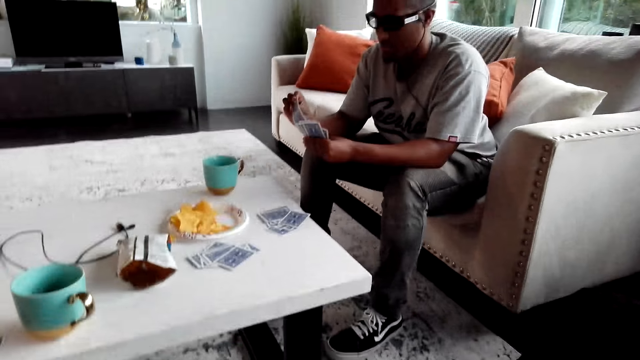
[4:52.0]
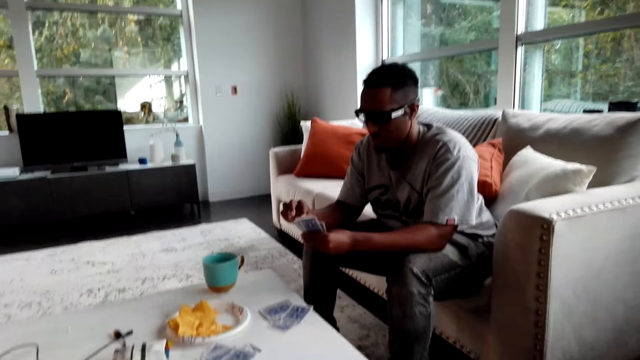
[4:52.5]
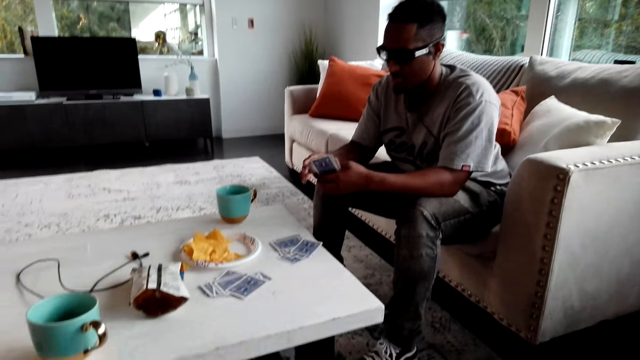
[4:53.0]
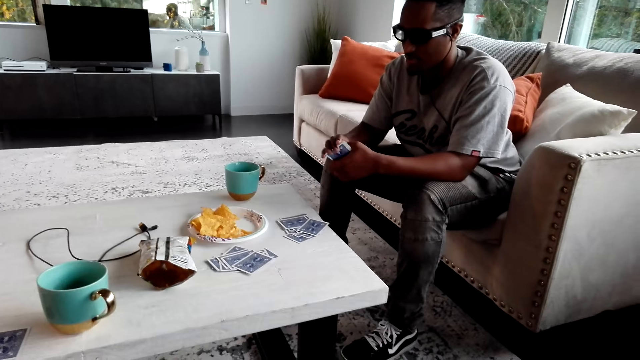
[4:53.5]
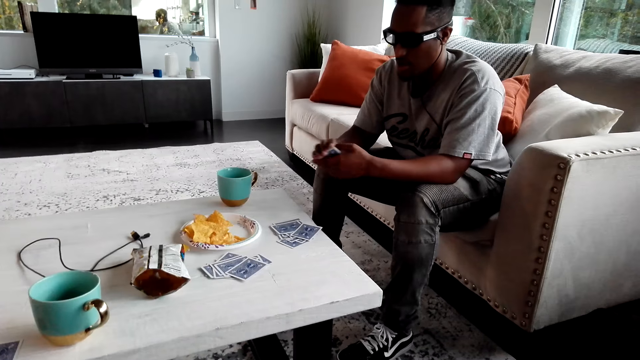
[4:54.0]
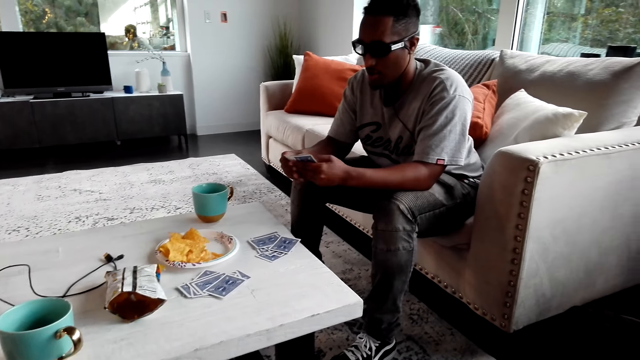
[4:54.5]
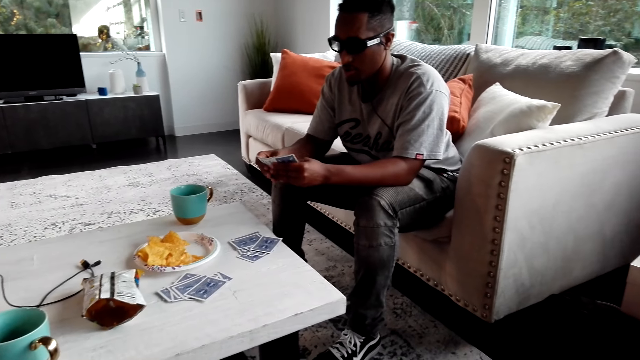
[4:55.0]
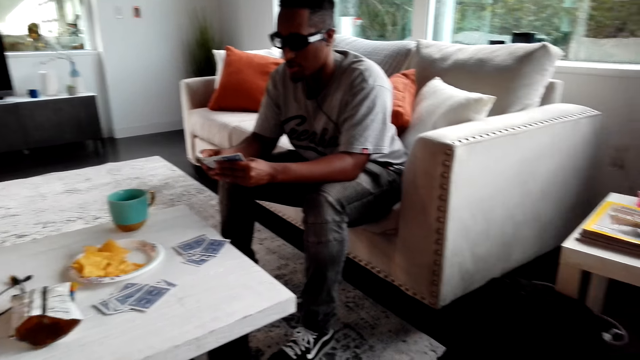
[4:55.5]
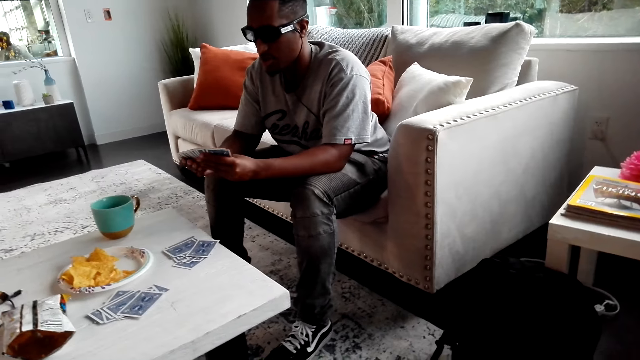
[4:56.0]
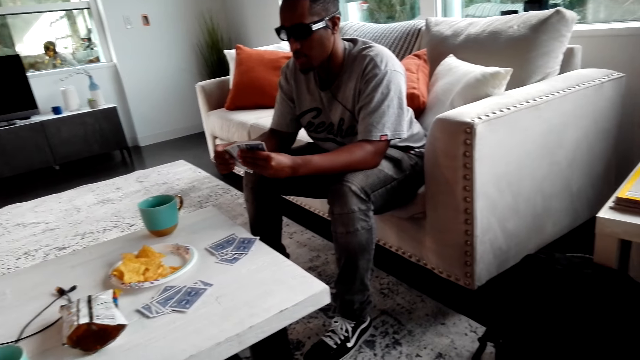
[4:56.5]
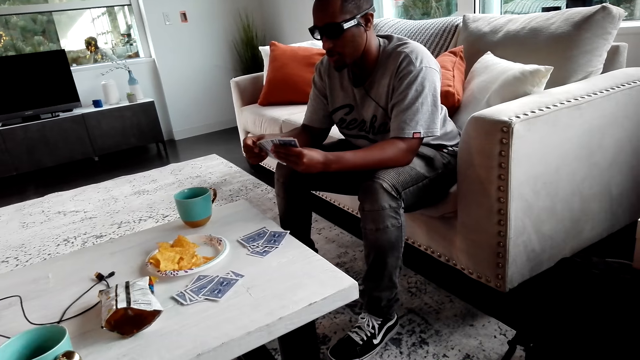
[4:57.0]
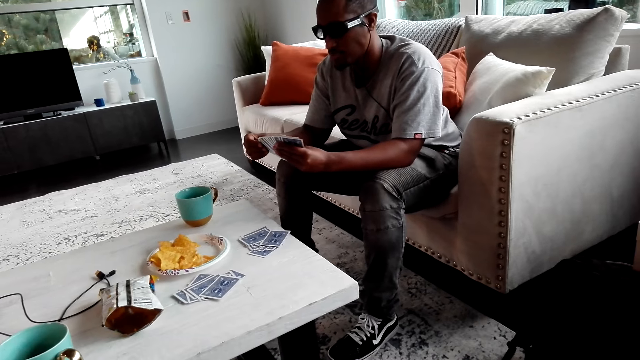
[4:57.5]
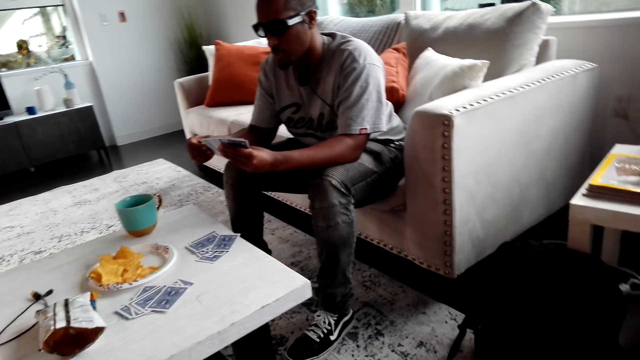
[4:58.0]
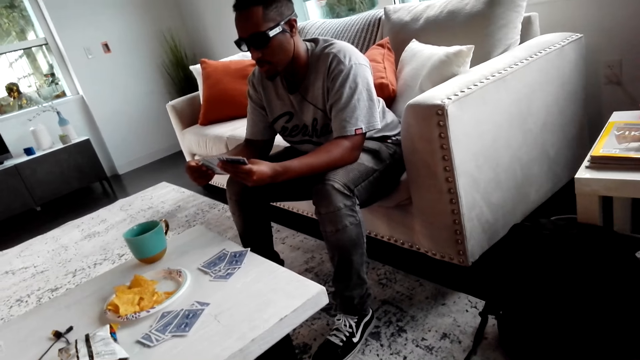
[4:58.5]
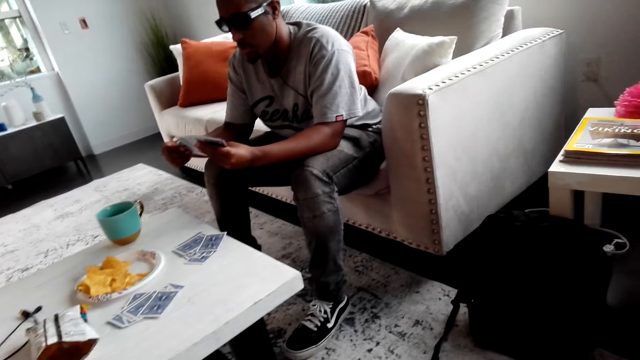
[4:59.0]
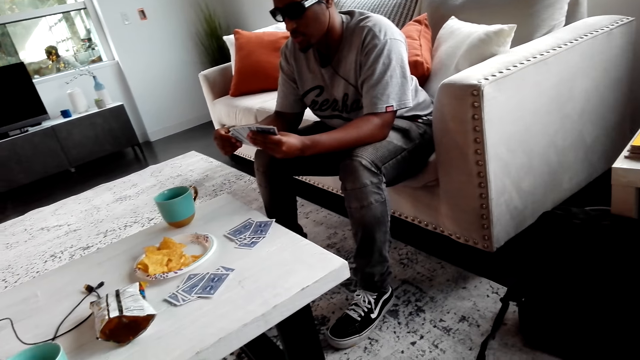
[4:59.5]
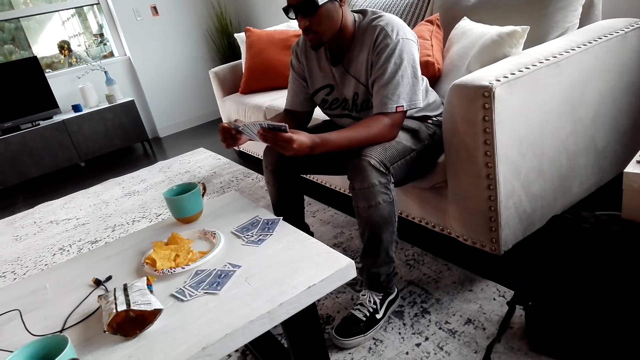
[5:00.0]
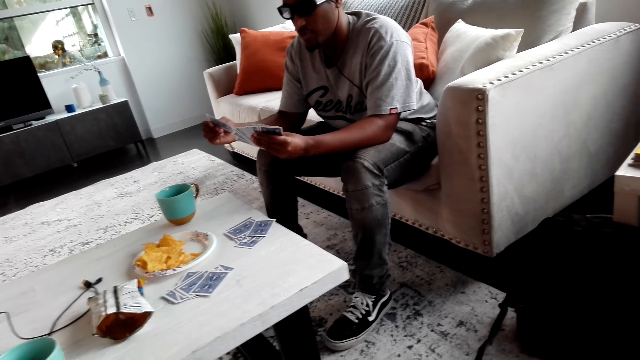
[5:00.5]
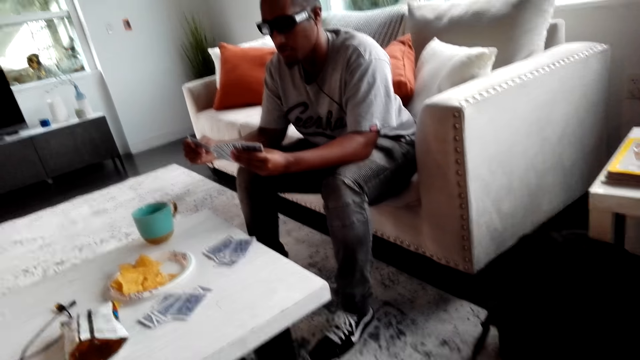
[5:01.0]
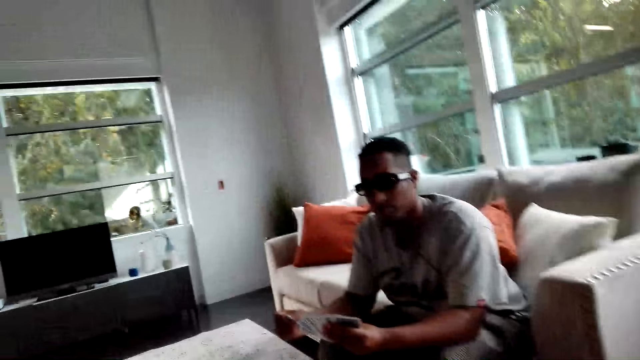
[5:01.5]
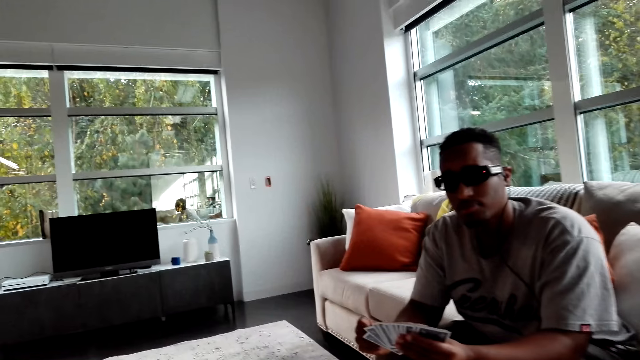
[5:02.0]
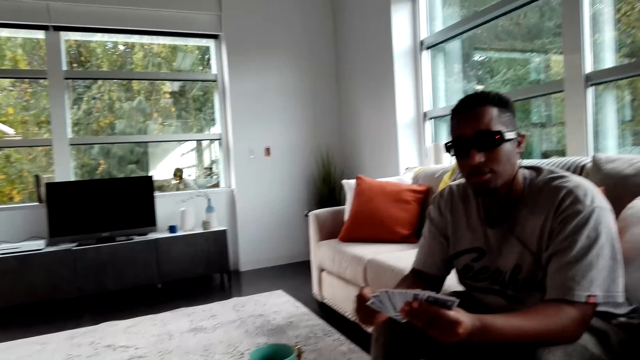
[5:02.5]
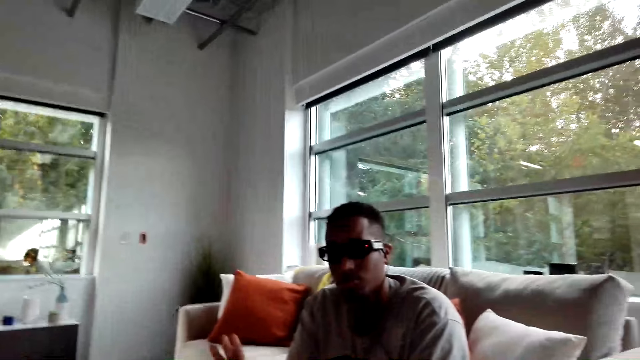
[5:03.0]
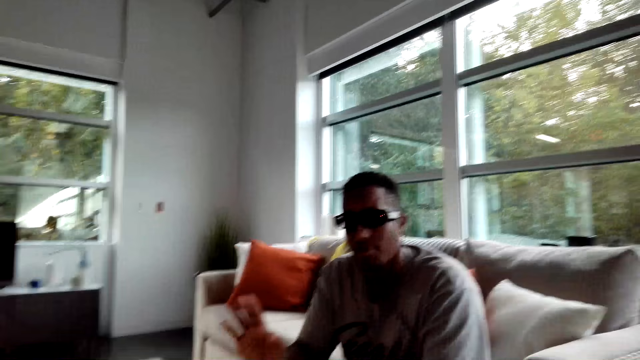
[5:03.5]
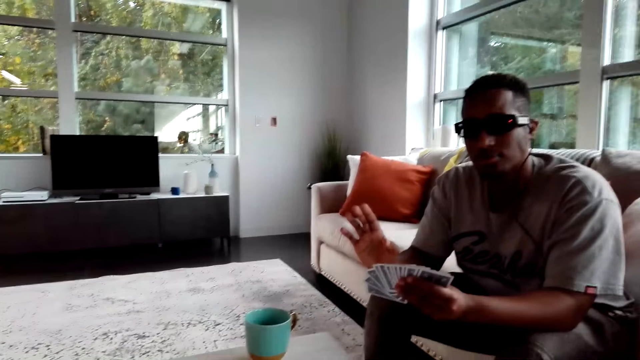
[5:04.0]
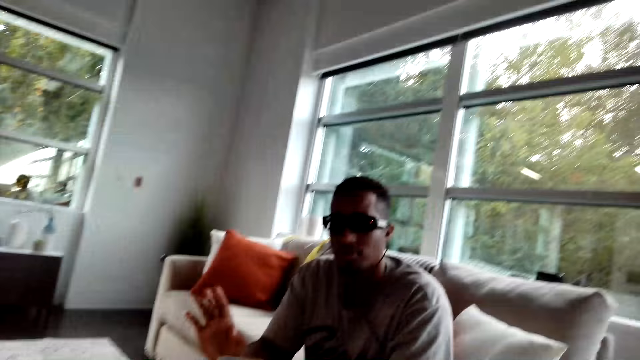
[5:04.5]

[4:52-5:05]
A person slides the cards. The camera wearer converses with the person. The person plays with the cards. The person picks up a card and stares at the camera wearer. The person moves his hands.

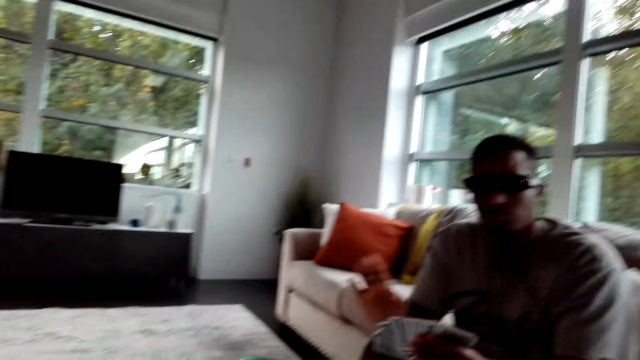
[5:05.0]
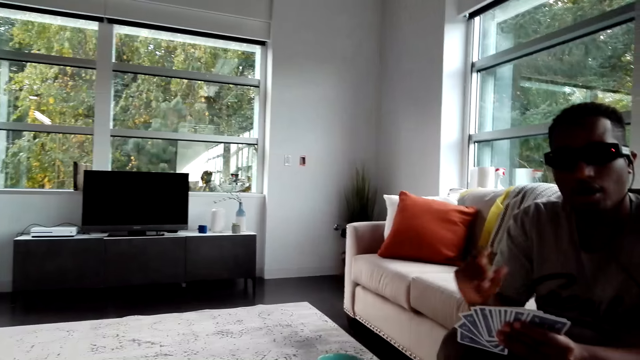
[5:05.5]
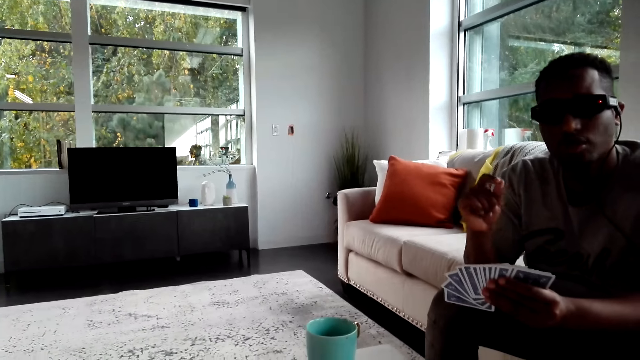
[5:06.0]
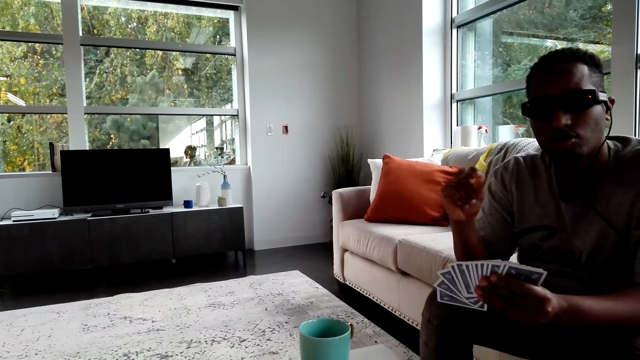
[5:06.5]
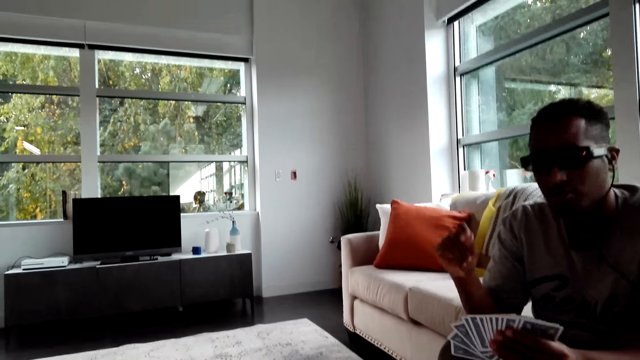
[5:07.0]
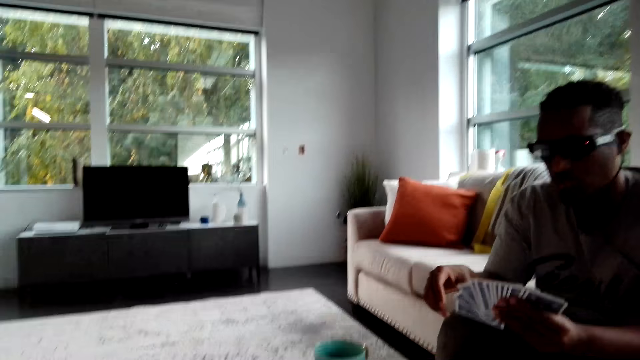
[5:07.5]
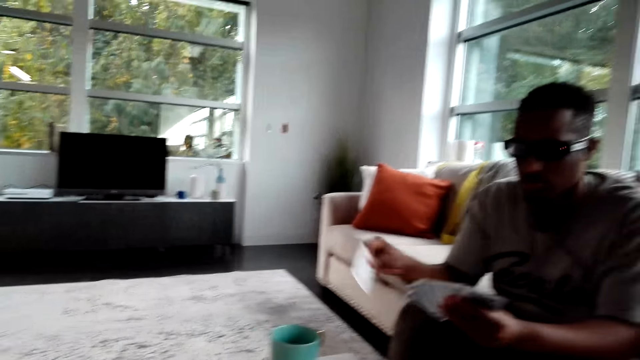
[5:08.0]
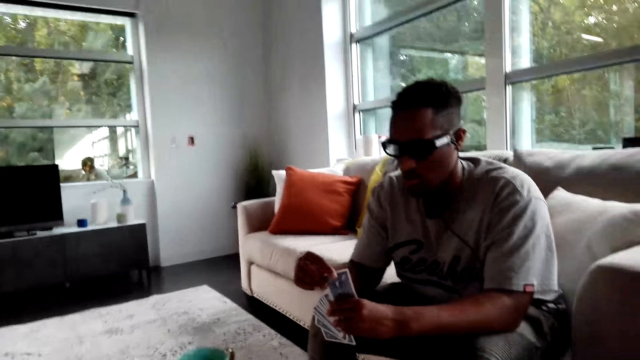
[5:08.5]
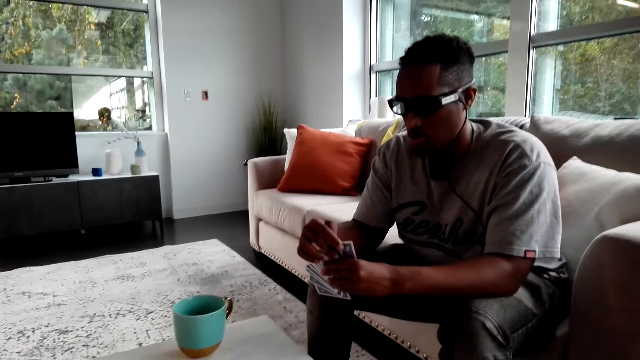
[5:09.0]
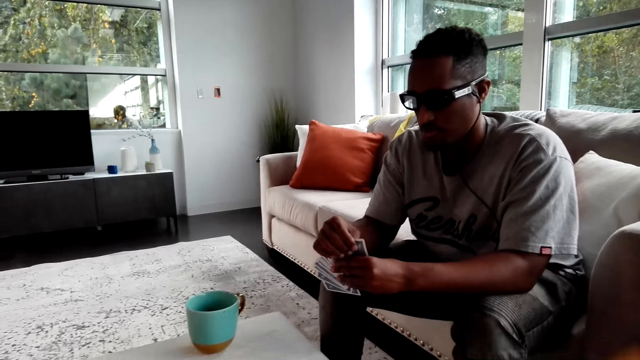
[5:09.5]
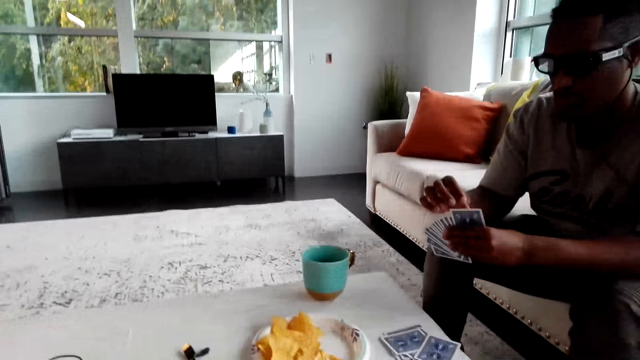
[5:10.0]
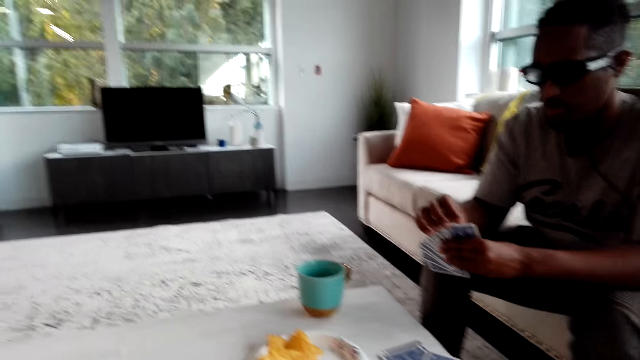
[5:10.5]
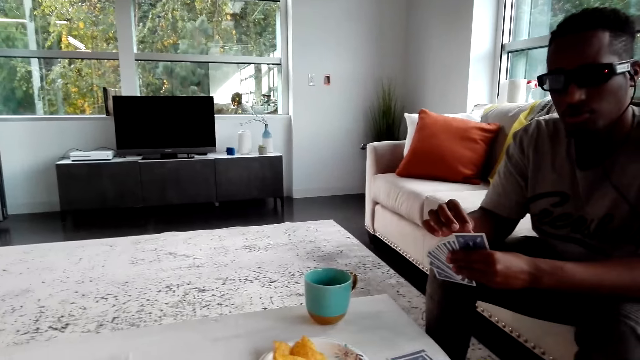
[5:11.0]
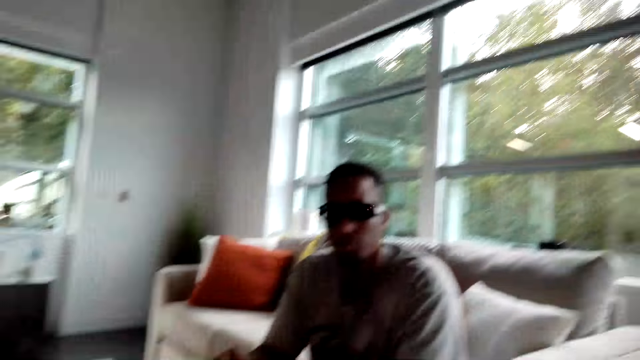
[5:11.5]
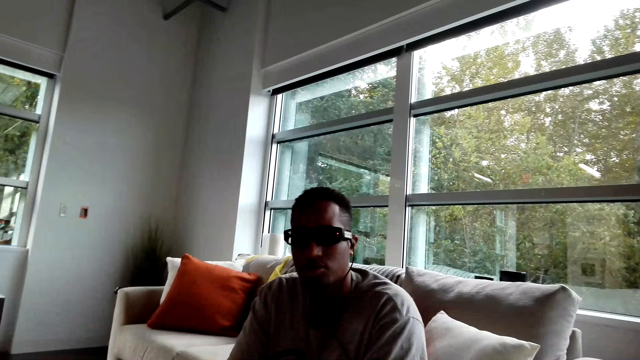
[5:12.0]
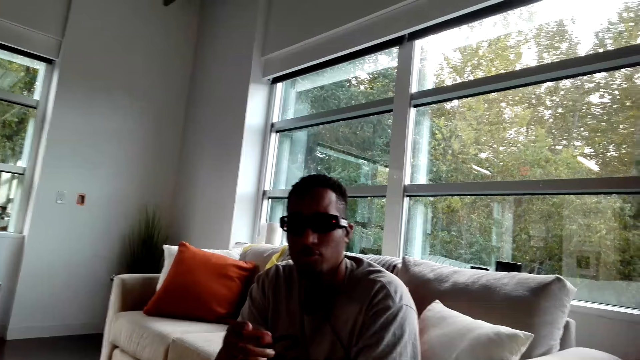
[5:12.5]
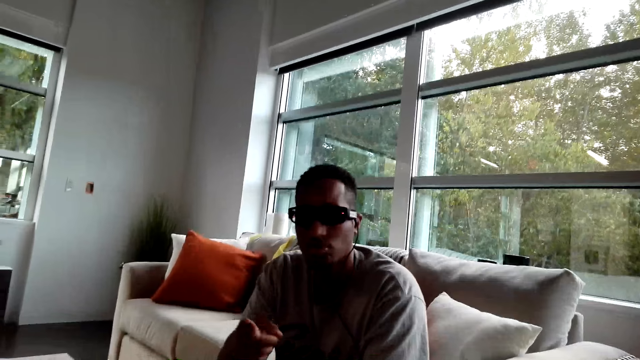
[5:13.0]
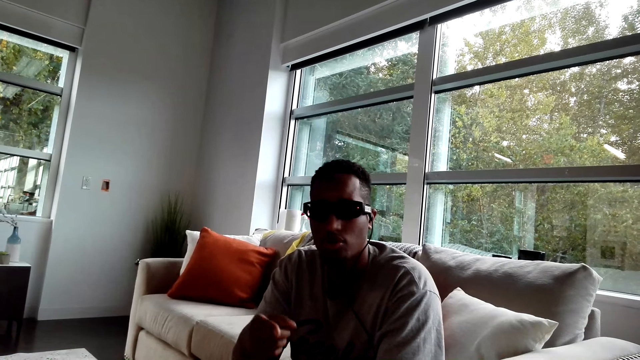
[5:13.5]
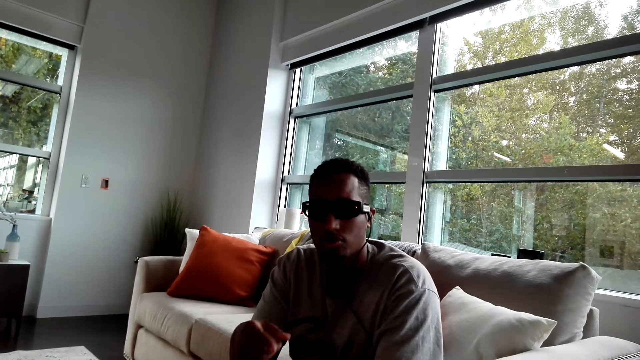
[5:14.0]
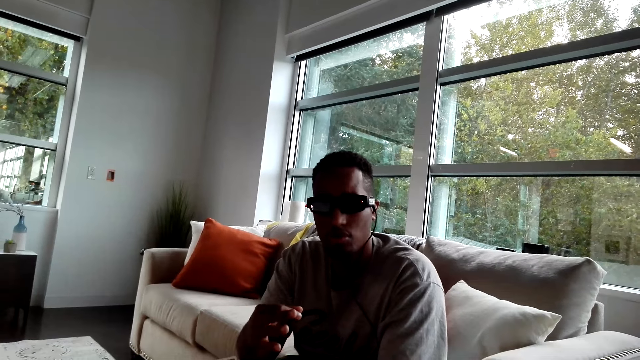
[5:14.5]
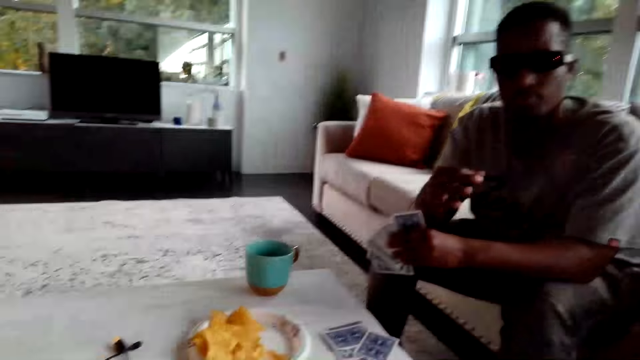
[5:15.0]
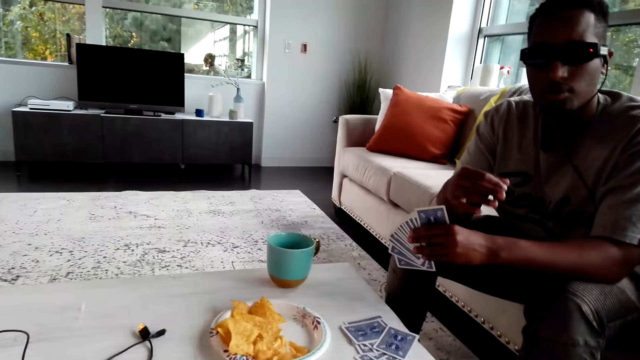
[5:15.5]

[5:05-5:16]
A man gesticulates and arranges the cards. The man plays with the cards. The man talks and gesticulates.
